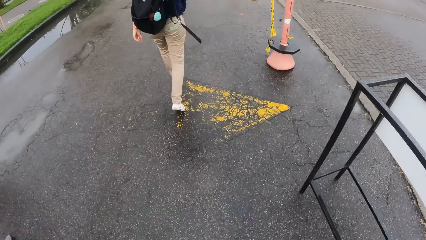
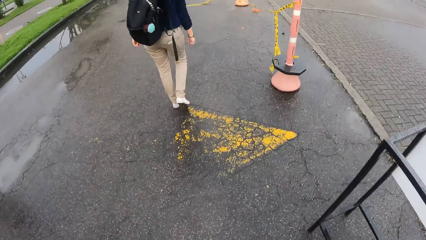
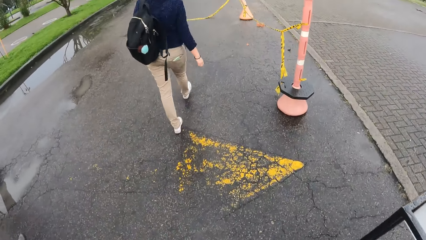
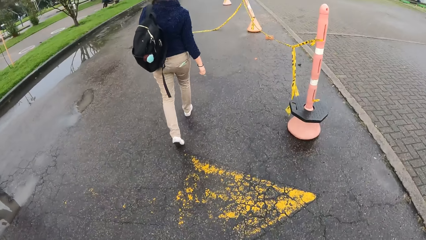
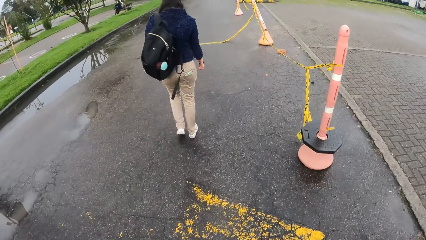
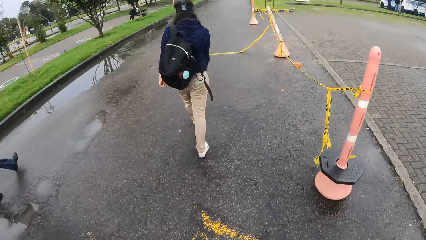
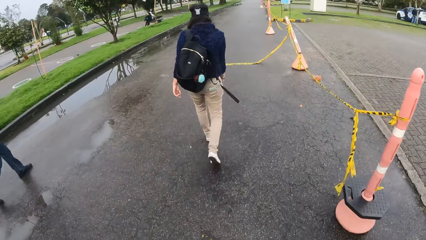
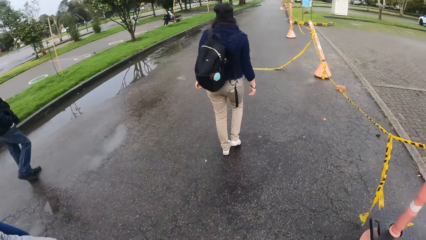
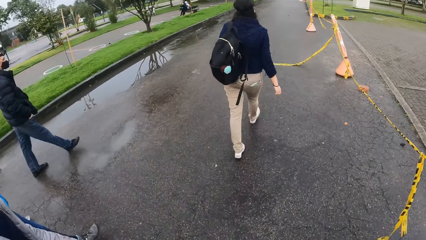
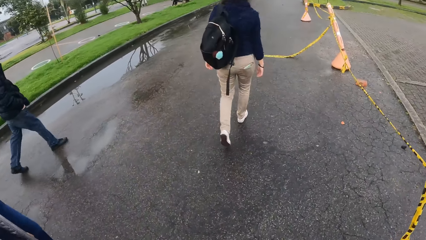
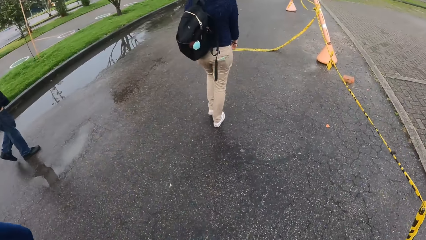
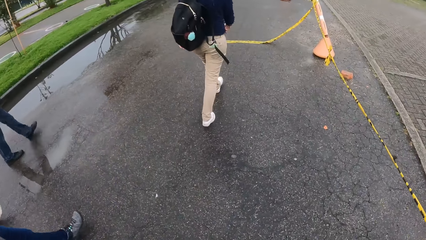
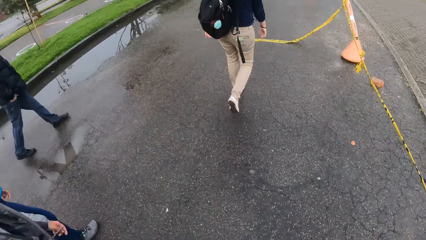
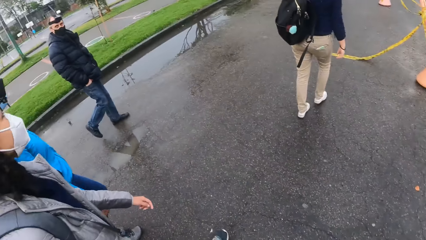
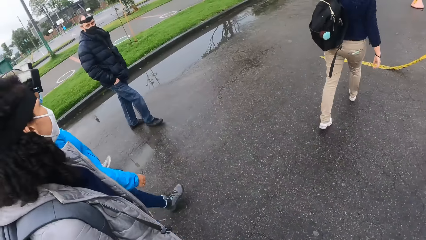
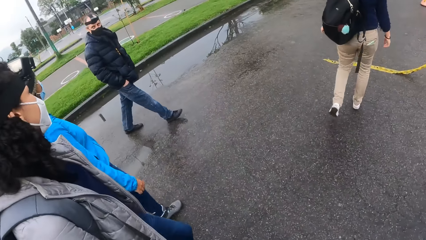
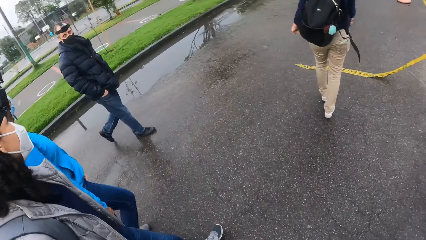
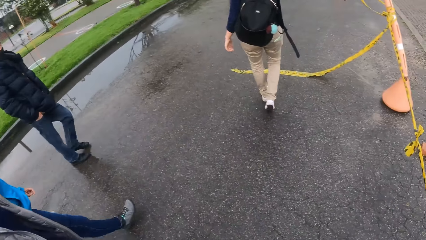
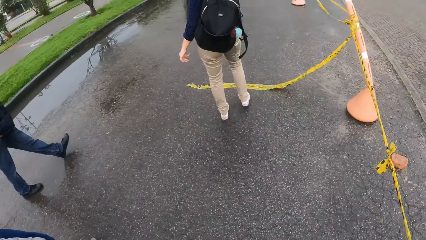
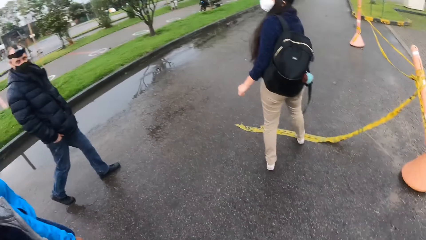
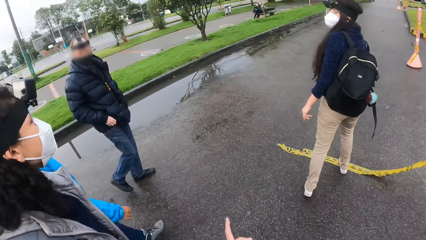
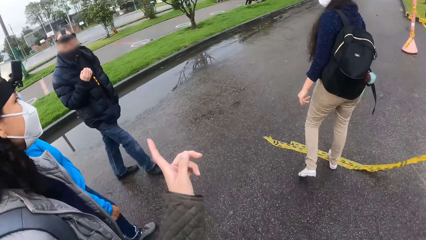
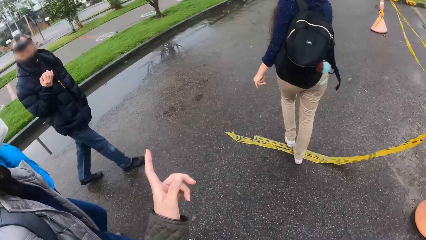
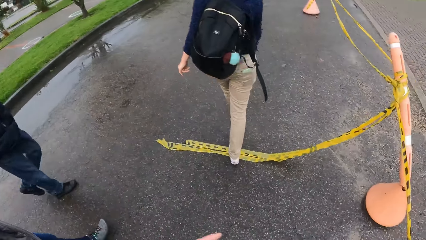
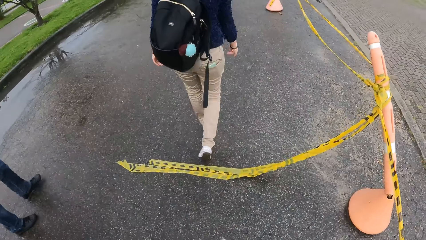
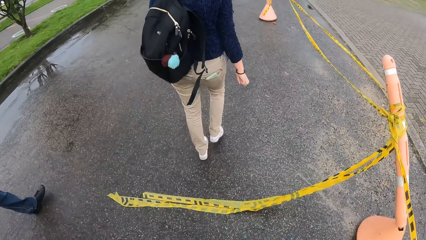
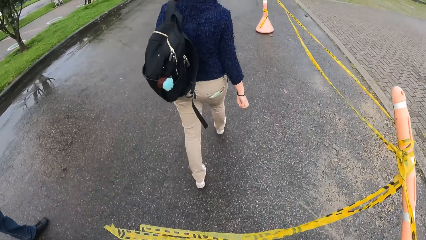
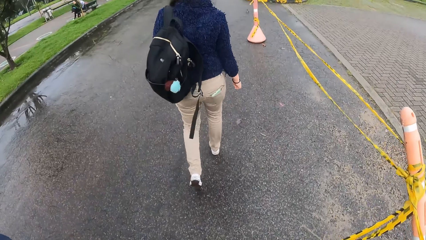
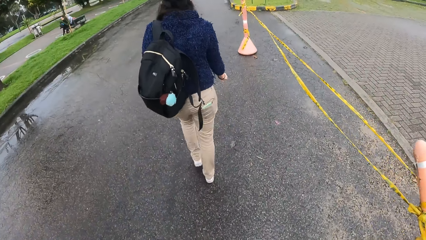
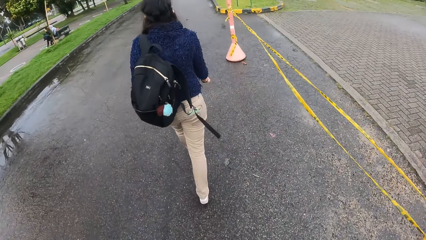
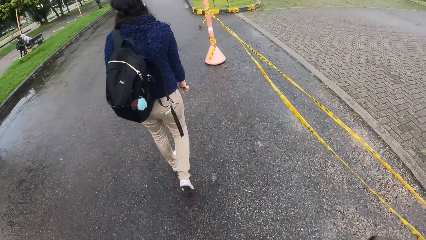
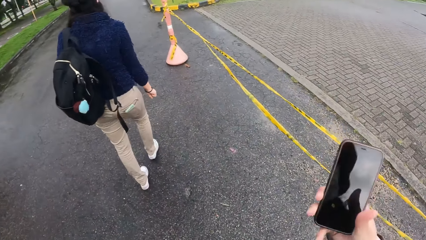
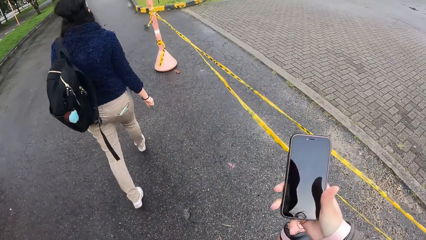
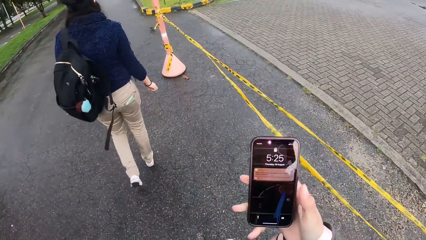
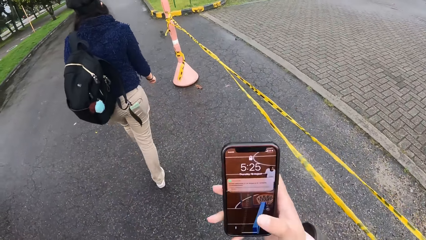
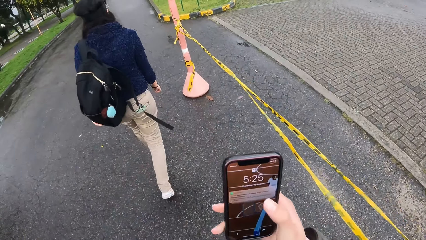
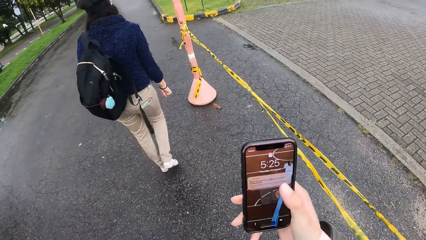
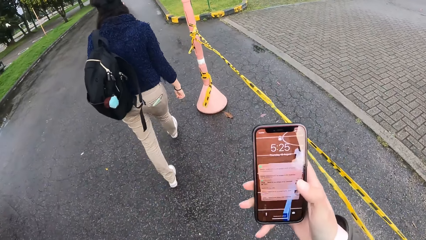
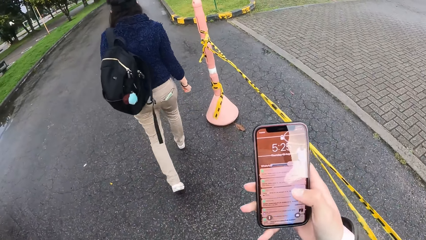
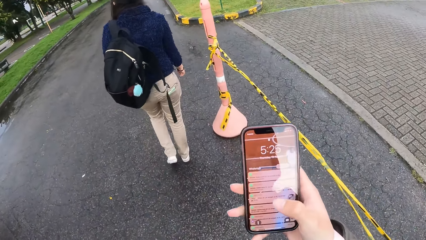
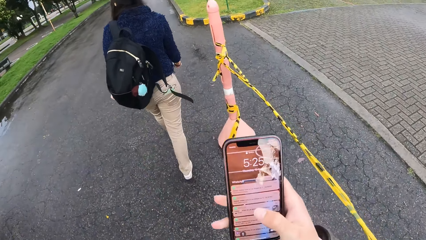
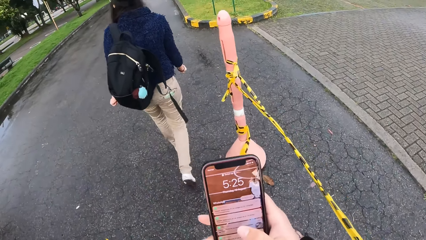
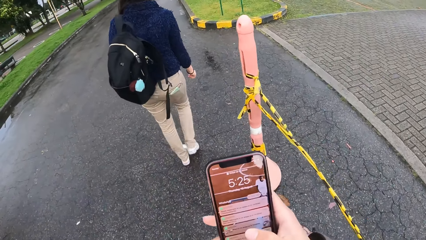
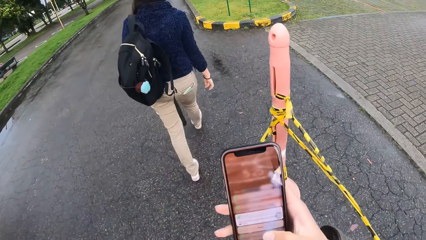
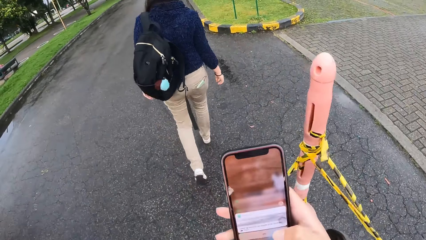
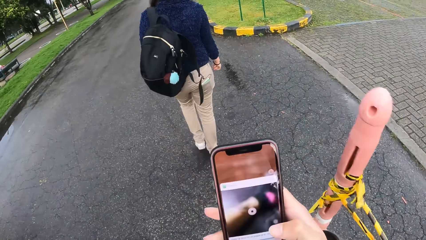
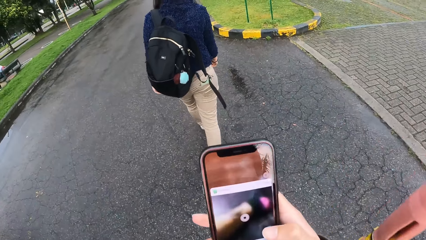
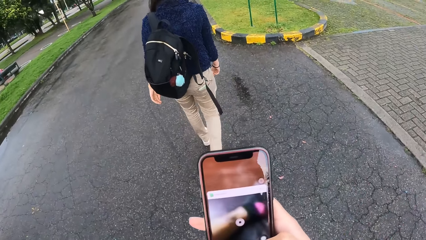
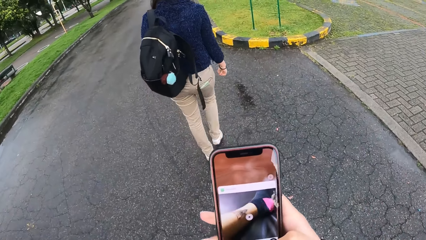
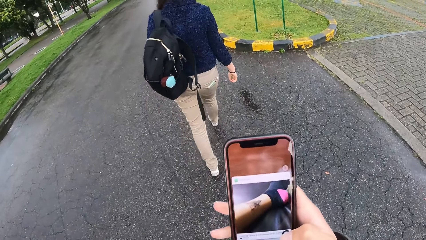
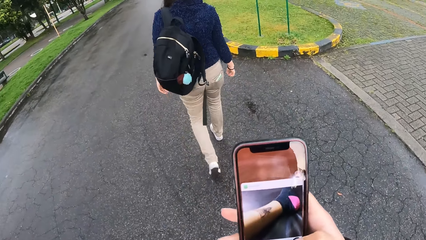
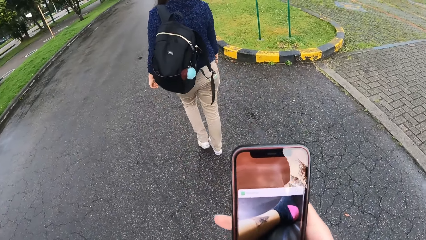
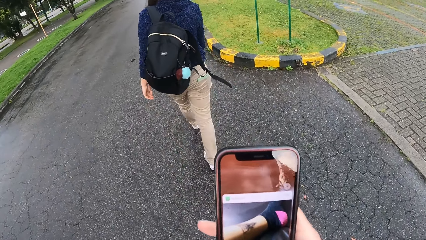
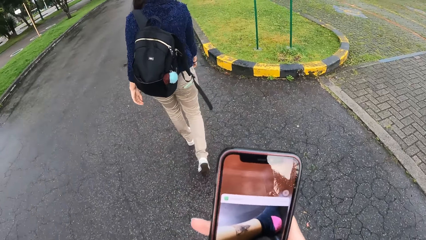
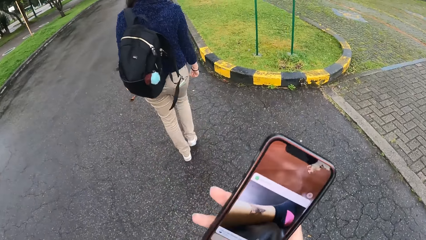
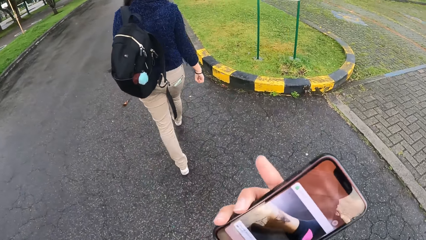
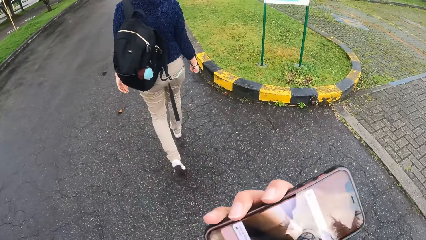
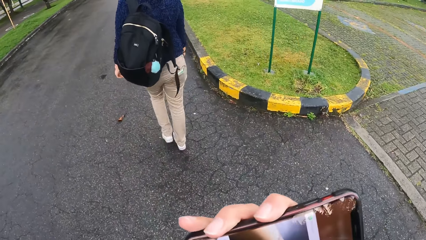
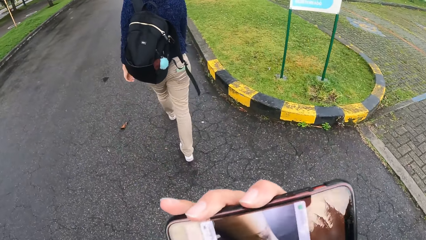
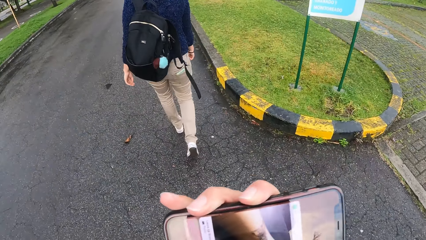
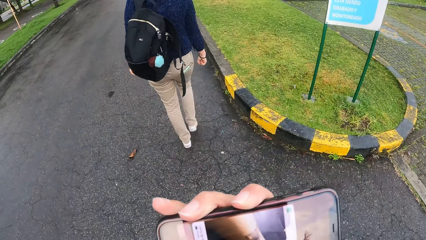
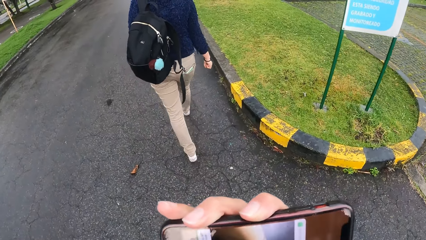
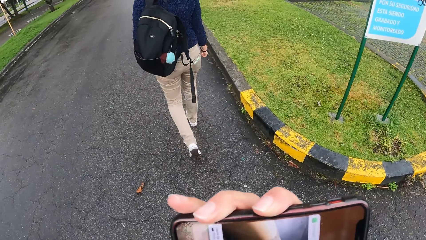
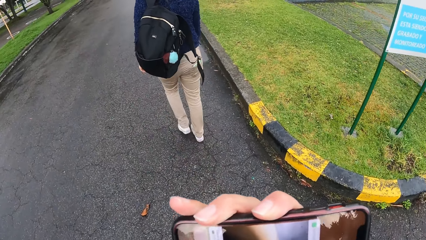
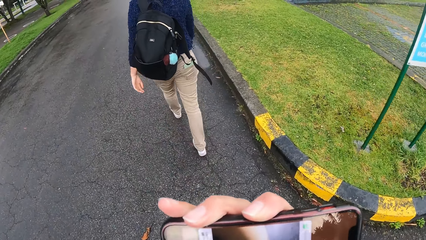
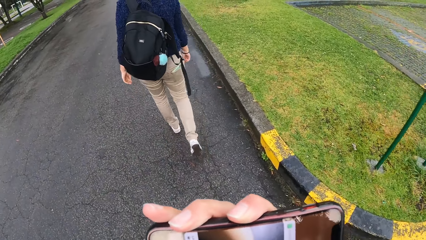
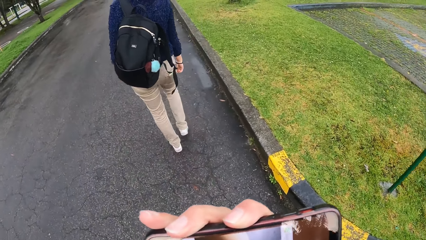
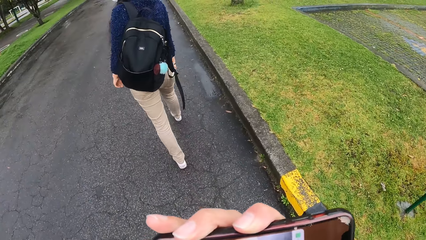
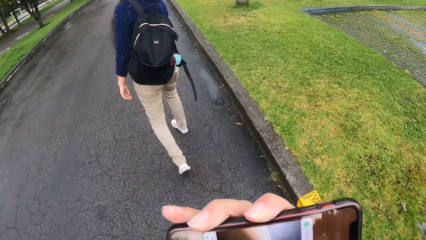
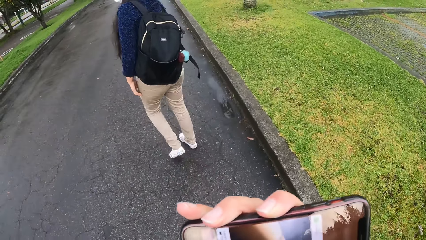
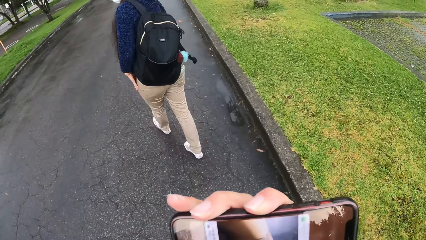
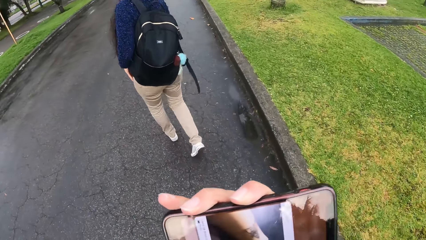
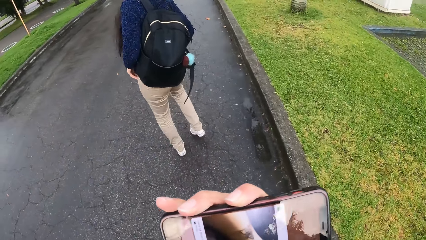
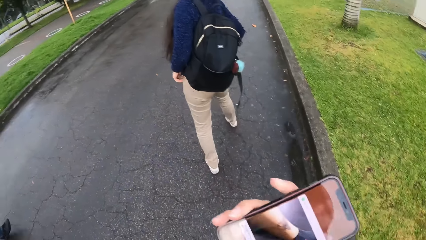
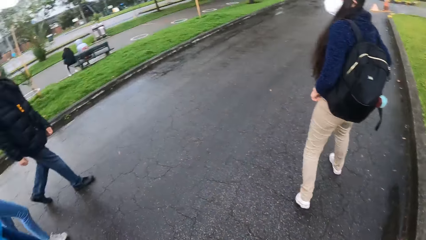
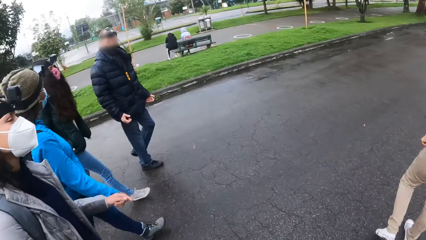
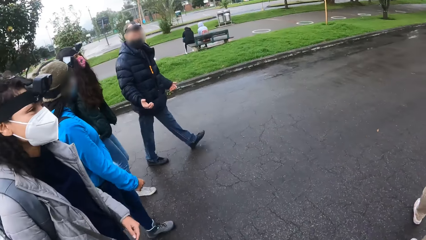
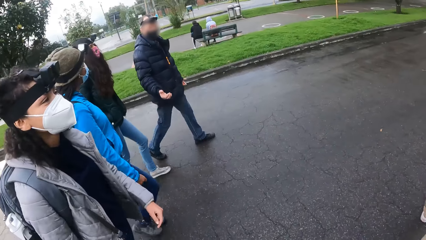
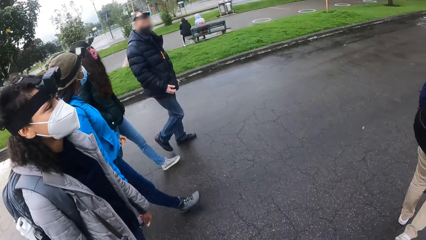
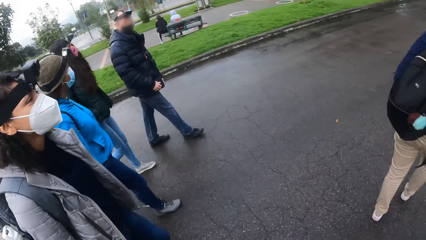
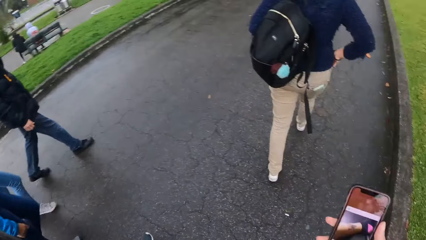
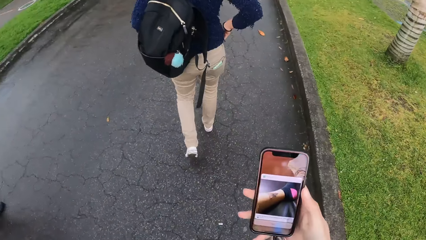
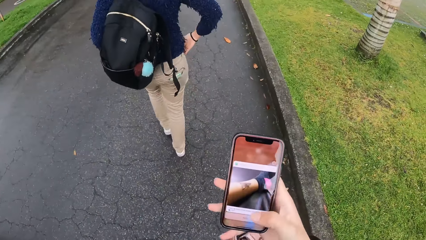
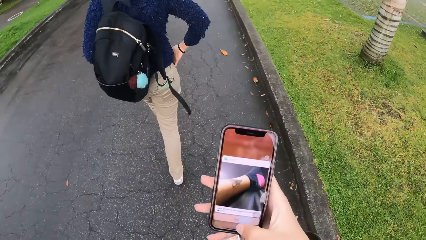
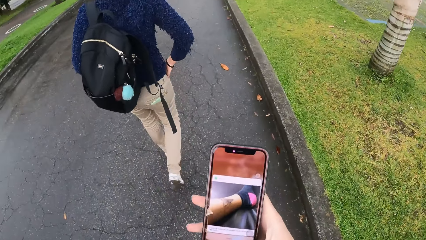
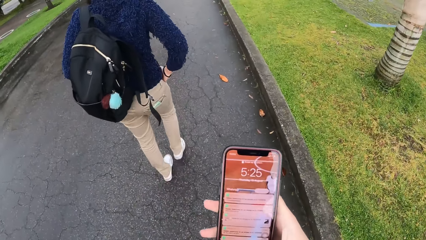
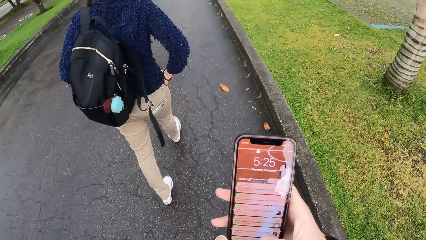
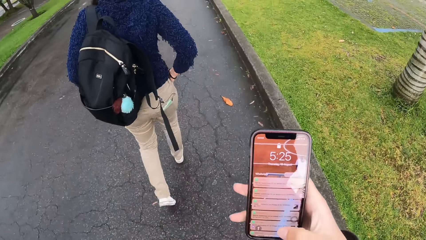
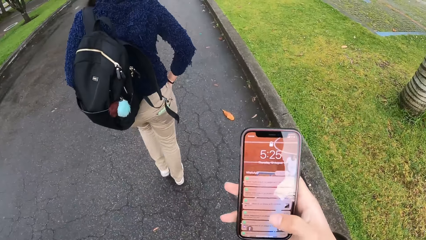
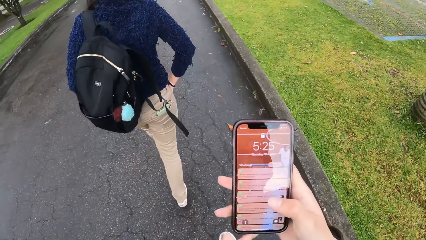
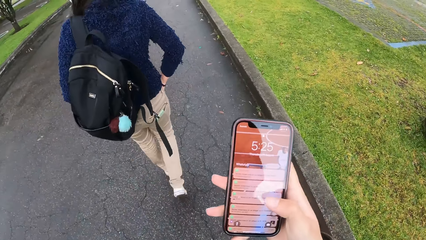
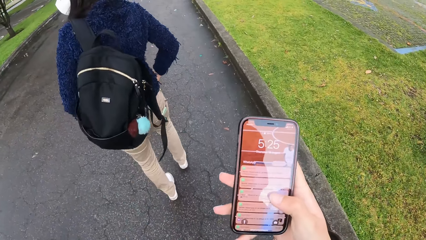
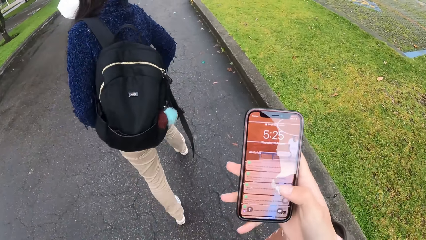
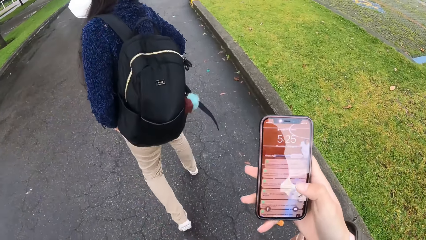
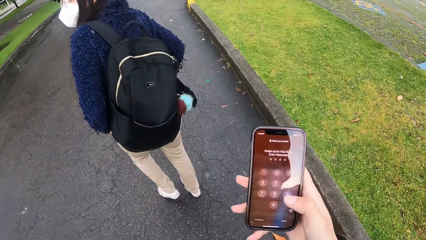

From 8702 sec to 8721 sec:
The camera wearer gestures with her left hand. A man gestures with his right hand. The camera wearer operates a phone in her right hand. The woman puts her right hand into a trouser pocket.
